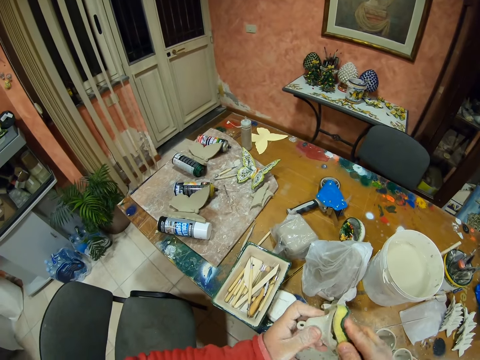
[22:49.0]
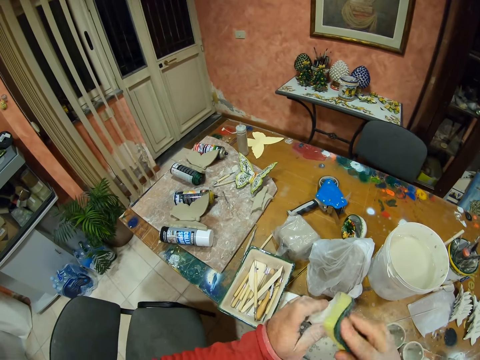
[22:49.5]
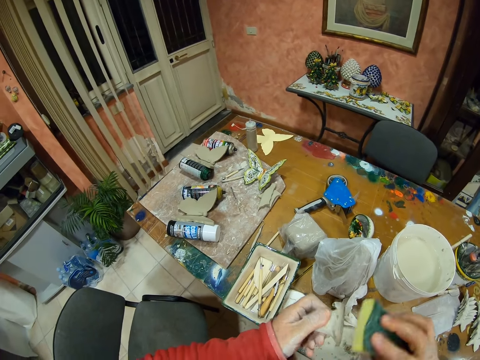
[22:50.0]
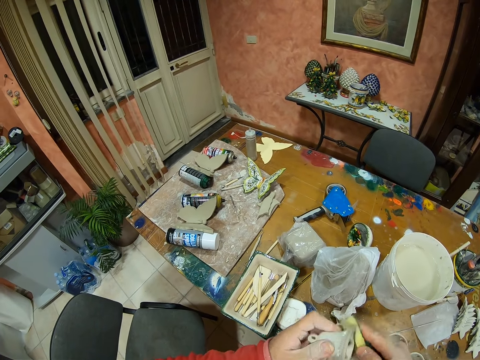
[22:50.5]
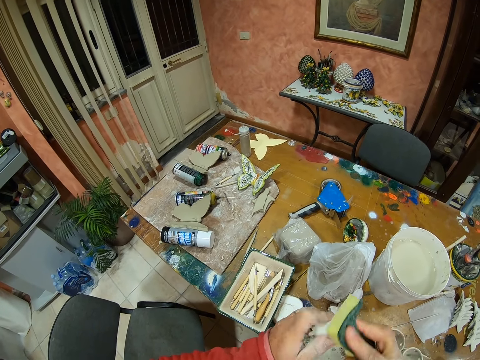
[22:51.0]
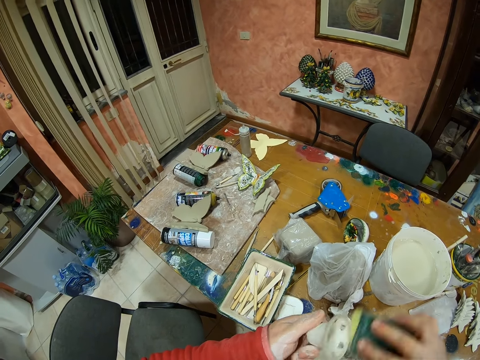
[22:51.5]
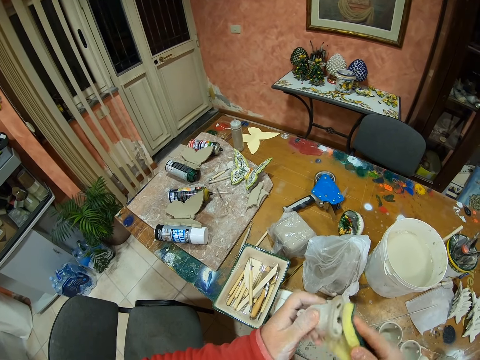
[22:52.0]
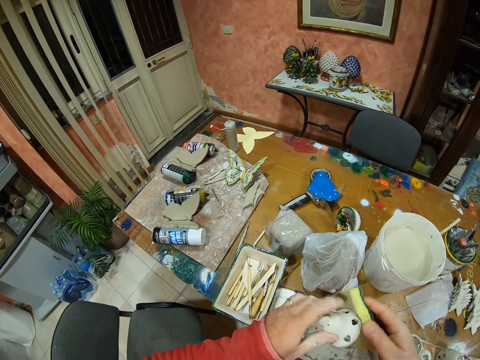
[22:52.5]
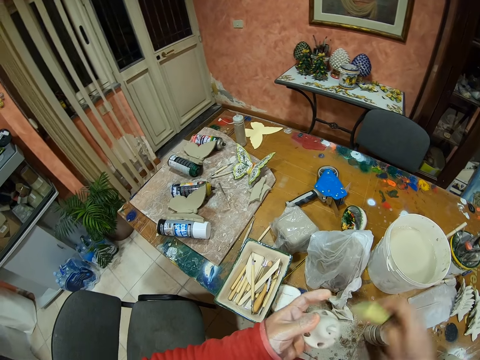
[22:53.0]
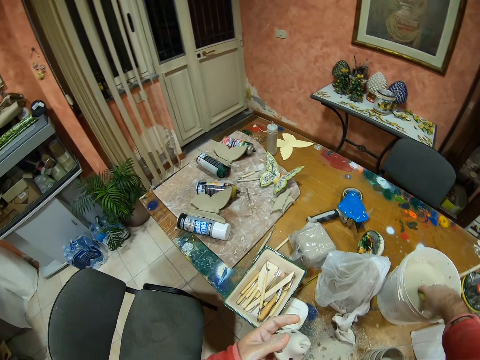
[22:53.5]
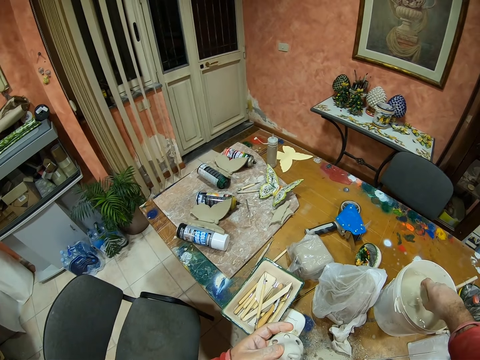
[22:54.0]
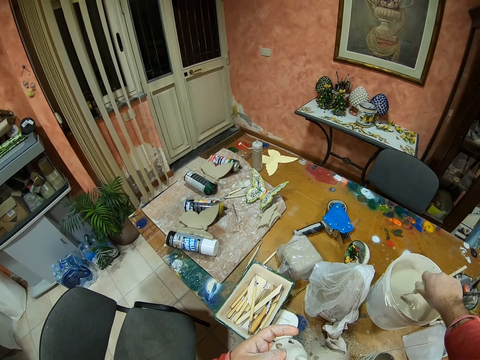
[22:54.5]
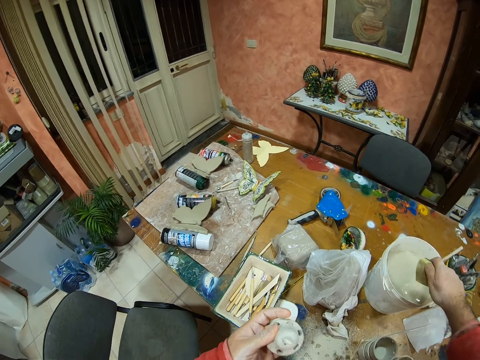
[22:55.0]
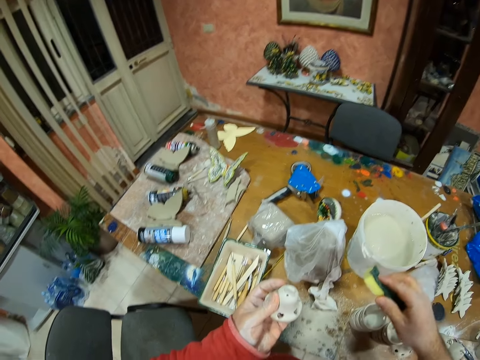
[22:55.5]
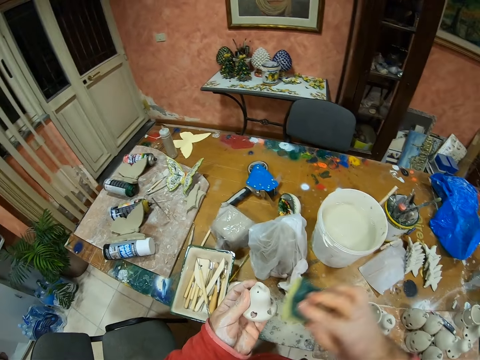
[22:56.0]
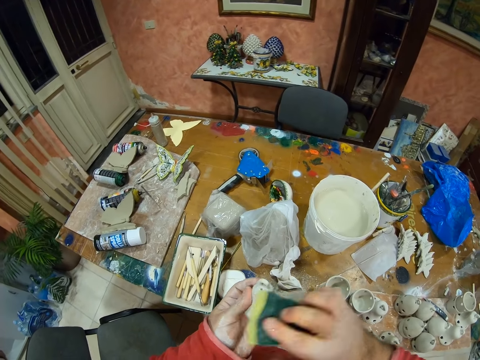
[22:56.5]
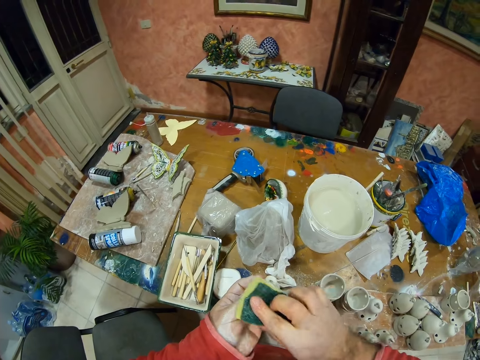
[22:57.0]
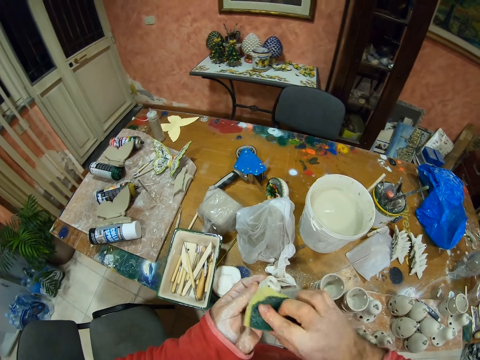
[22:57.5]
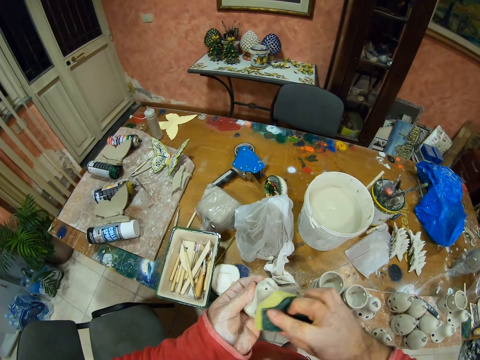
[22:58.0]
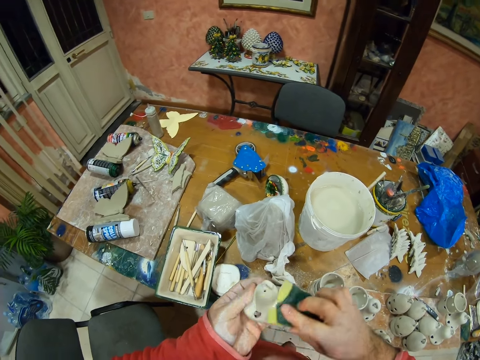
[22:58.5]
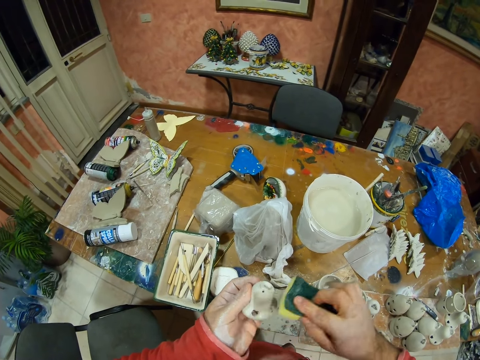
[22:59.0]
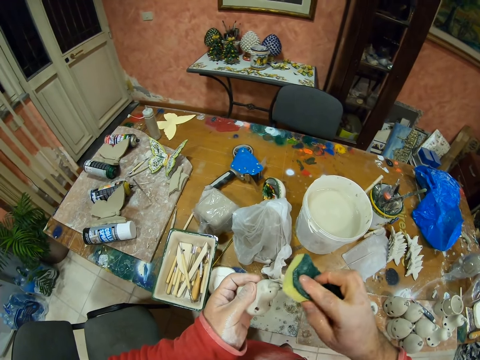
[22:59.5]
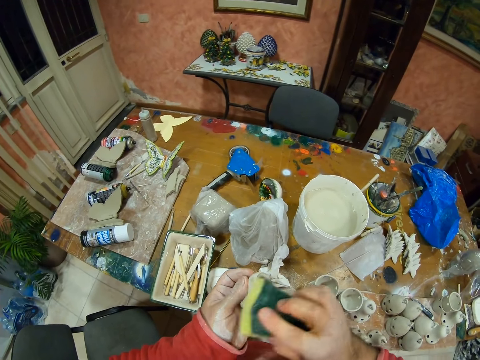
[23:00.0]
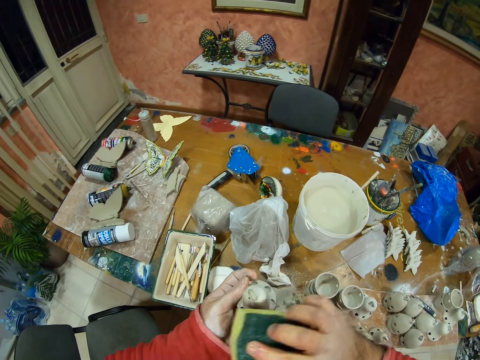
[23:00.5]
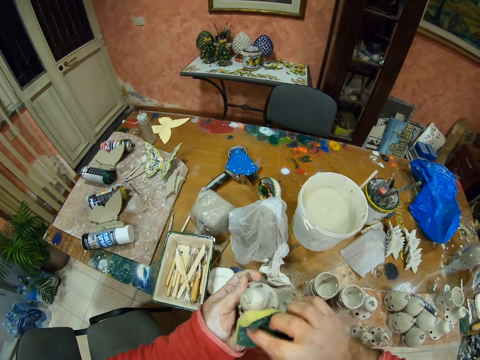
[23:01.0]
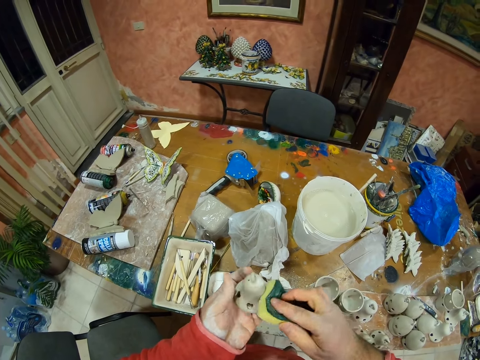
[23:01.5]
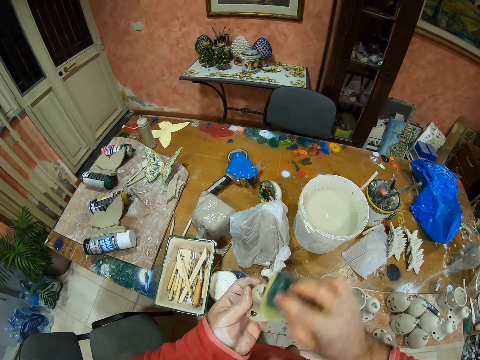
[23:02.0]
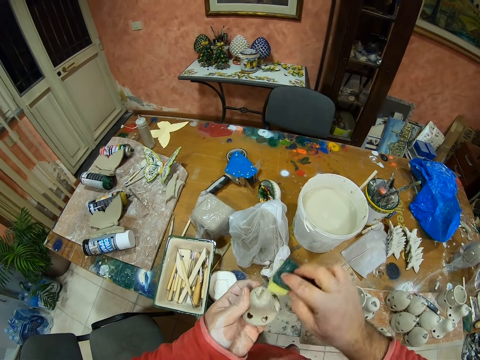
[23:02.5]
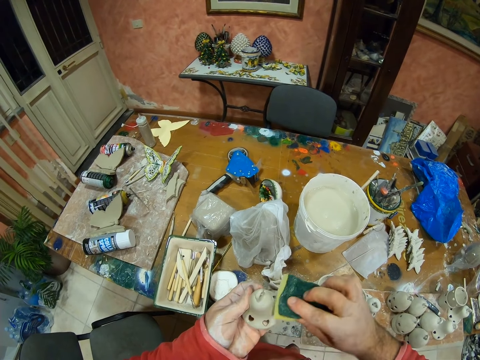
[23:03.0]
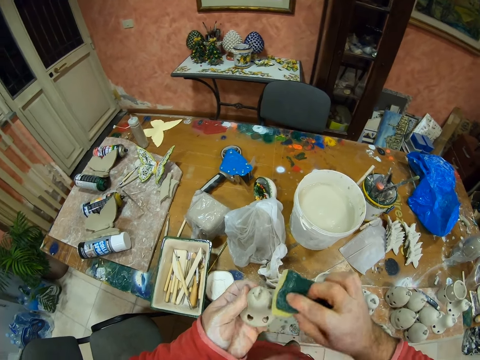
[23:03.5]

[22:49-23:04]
The camera wearer dips a sponge in the water. They clean the clay silicone.

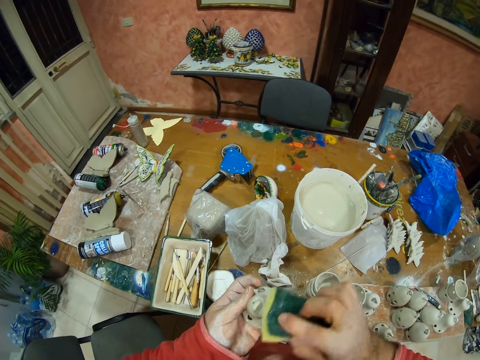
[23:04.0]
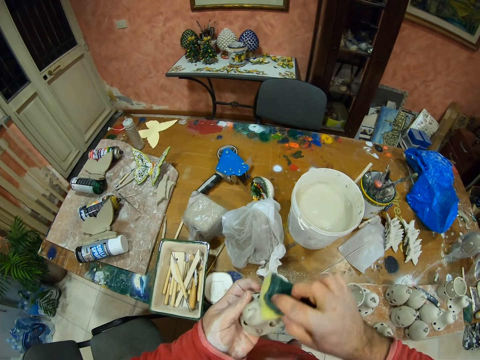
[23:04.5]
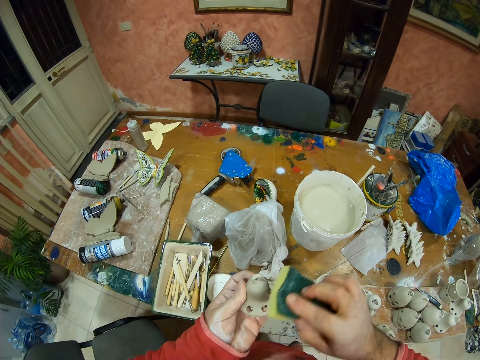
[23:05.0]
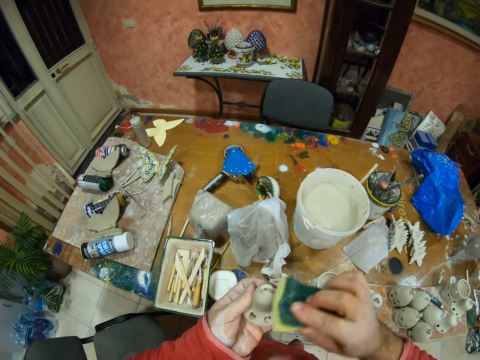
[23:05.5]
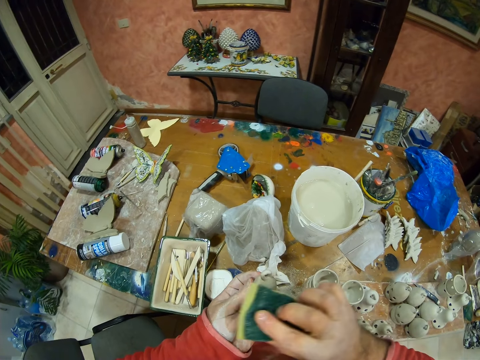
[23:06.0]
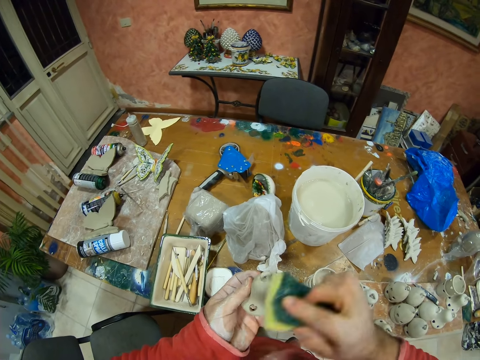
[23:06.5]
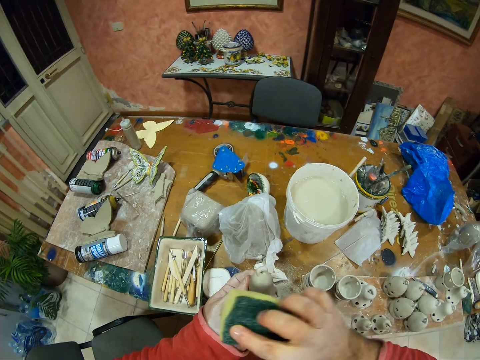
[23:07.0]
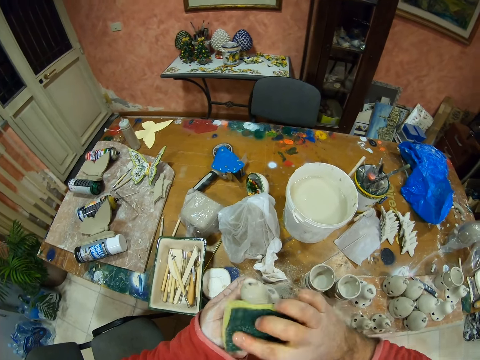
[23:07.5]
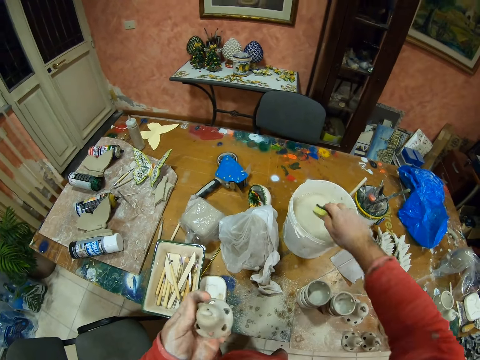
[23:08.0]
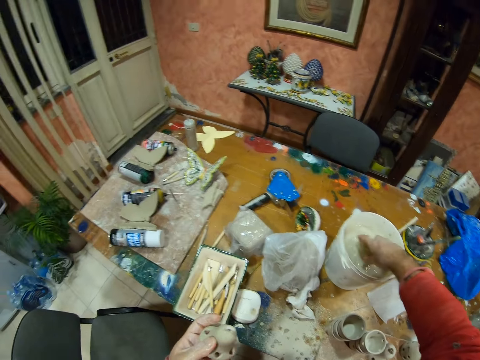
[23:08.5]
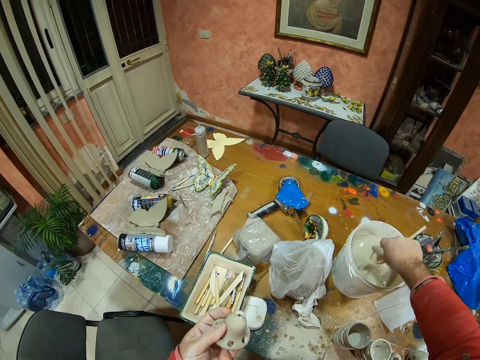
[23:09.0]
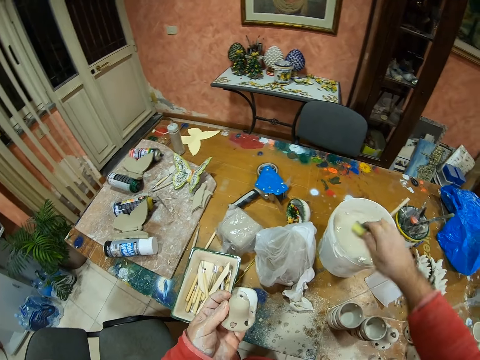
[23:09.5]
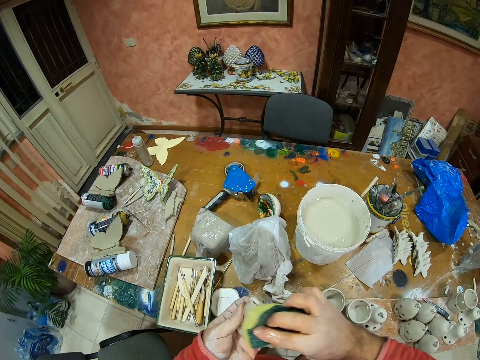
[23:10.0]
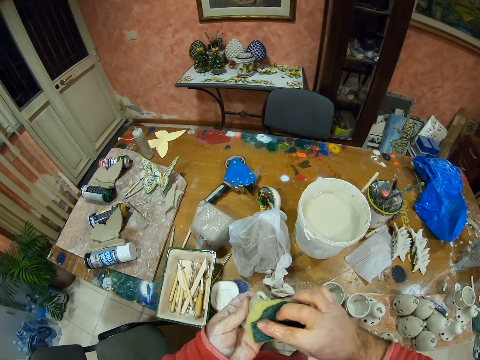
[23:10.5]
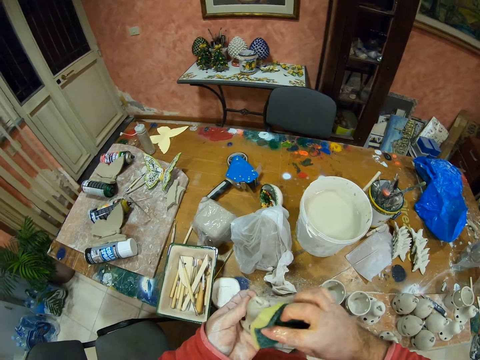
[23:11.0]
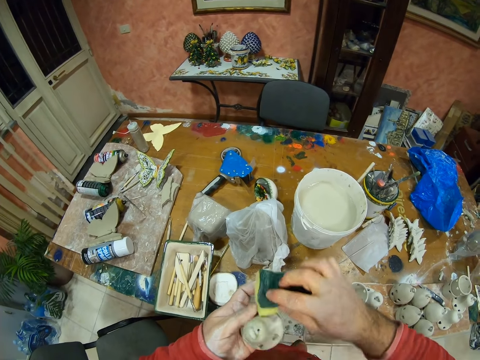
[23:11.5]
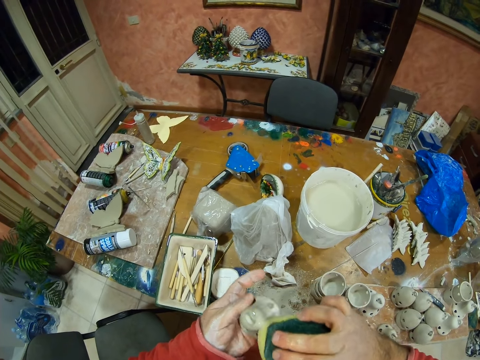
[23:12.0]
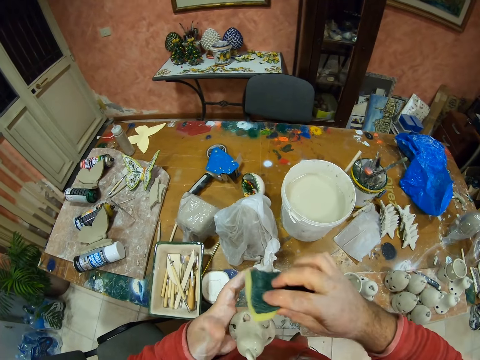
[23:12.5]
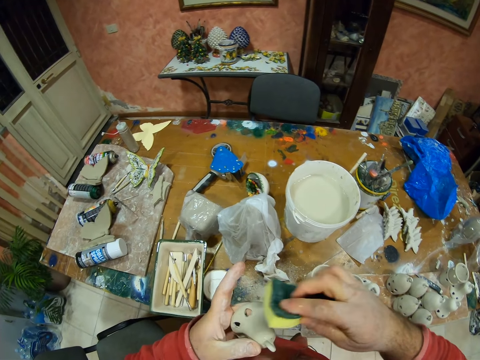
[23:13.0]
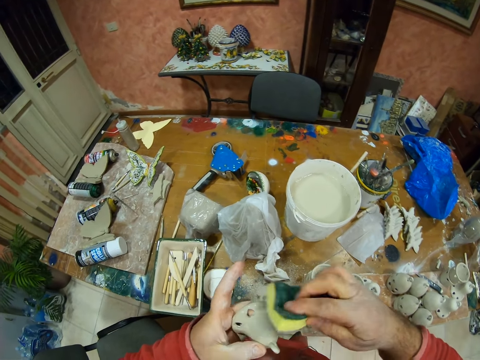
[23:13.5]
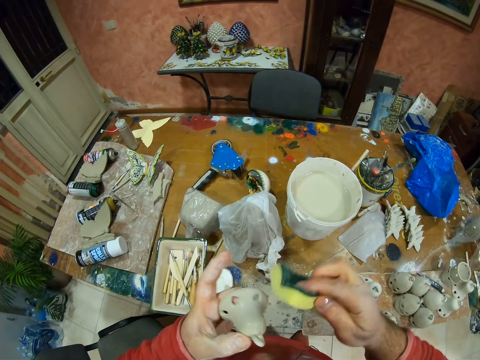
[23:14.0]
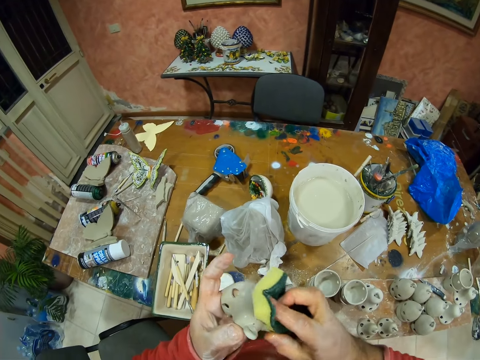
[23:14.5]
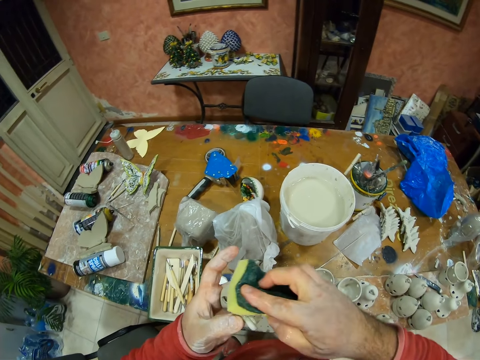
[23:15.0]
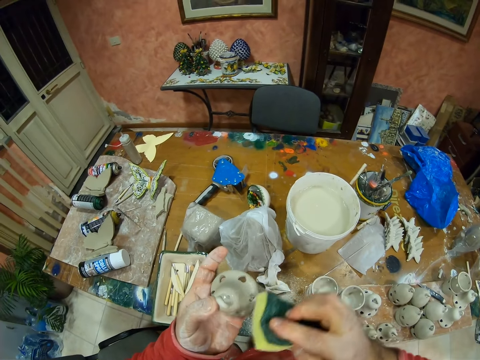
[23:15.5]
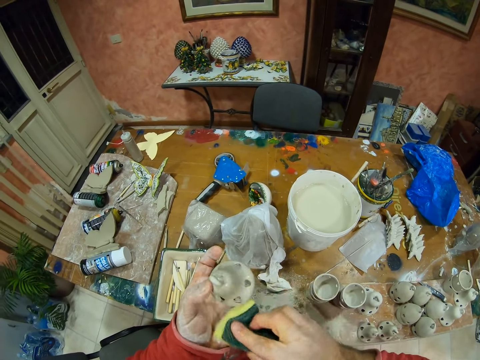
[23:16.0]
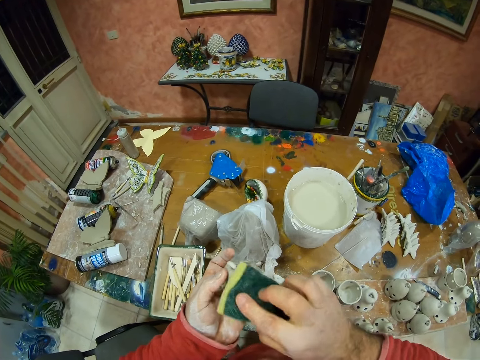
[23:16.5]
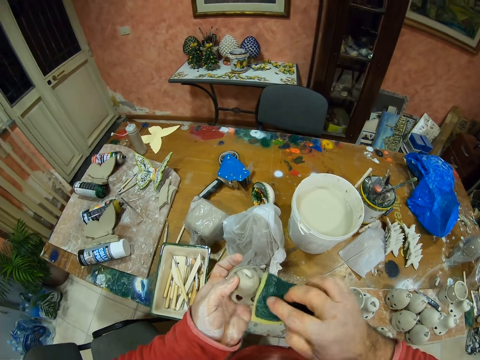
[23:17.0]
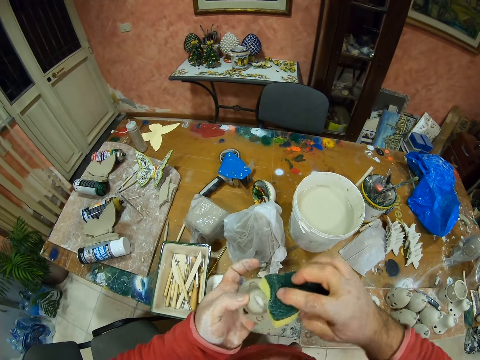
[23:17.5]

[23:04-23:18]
The camera wearer dips a sponge in the water. They clean the clay silicone.
